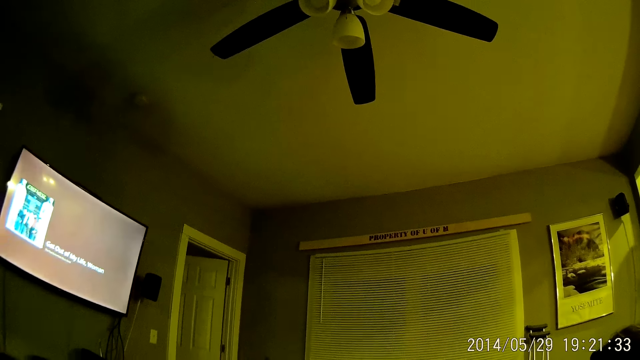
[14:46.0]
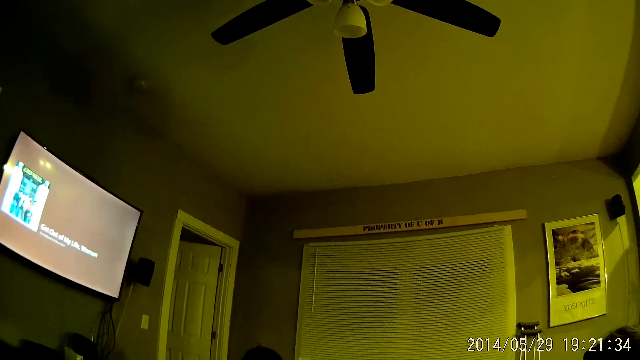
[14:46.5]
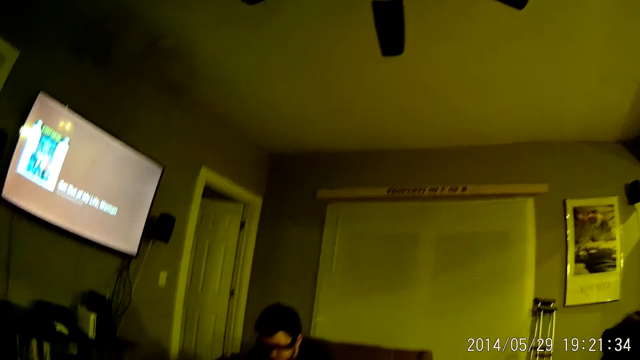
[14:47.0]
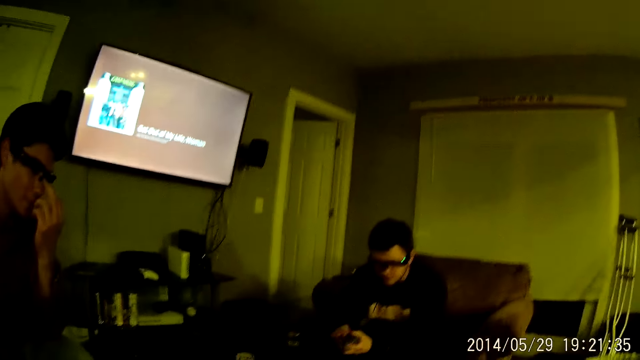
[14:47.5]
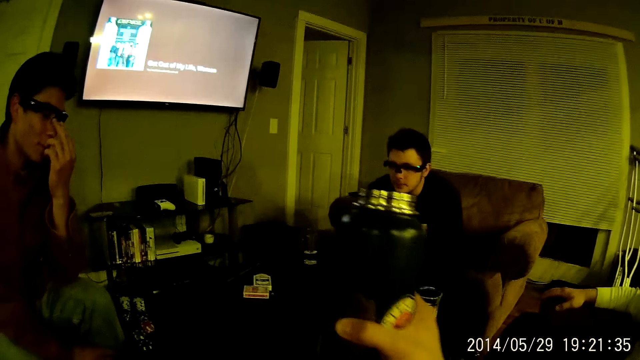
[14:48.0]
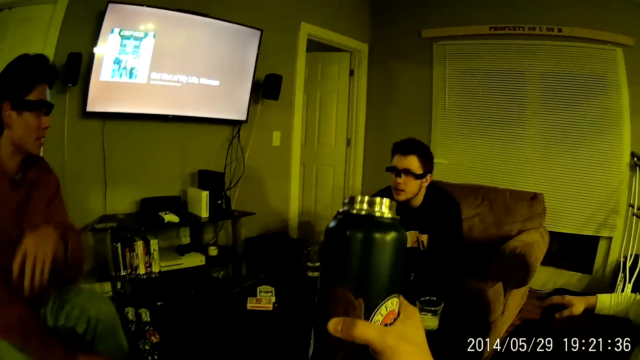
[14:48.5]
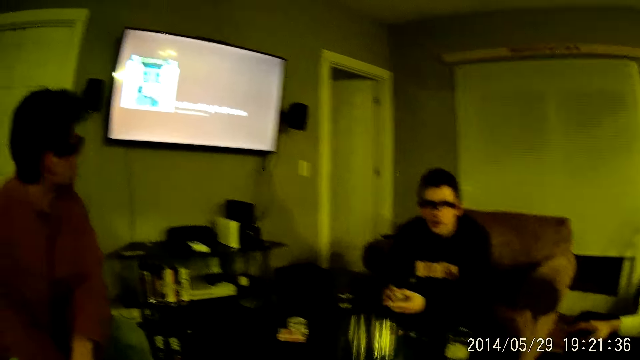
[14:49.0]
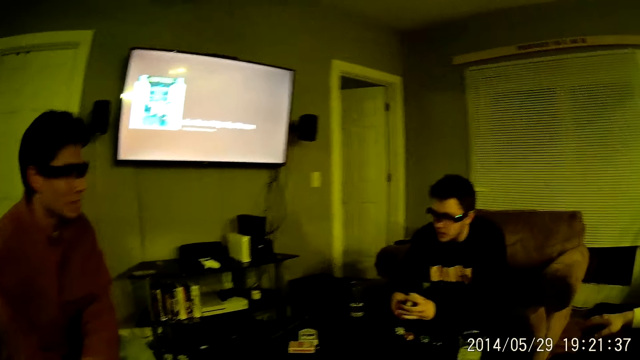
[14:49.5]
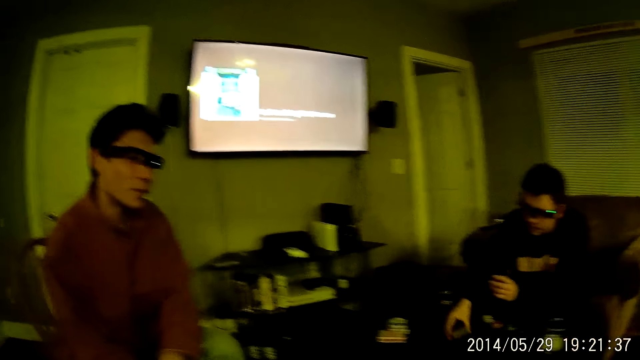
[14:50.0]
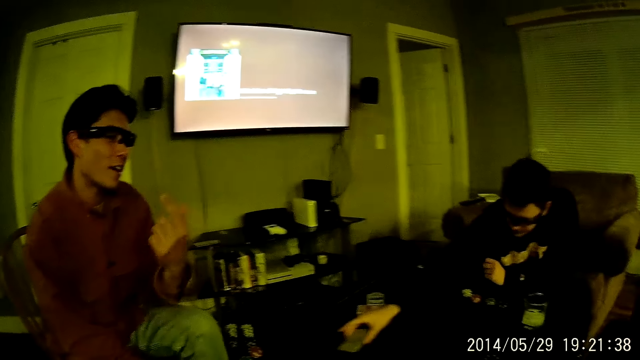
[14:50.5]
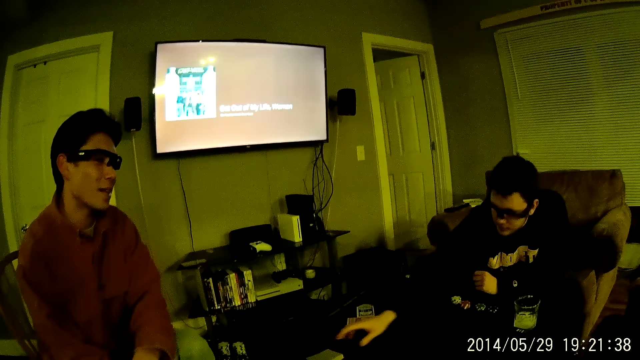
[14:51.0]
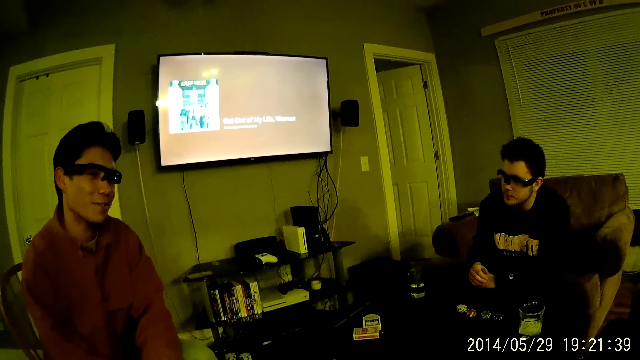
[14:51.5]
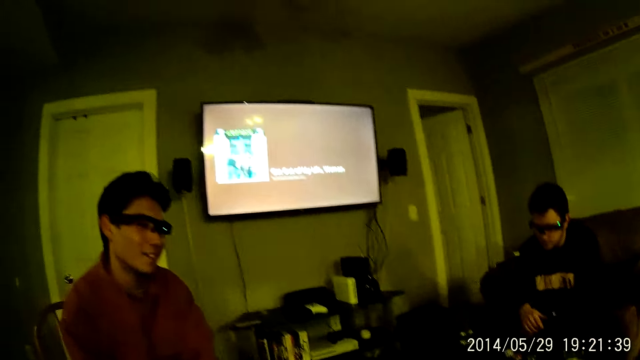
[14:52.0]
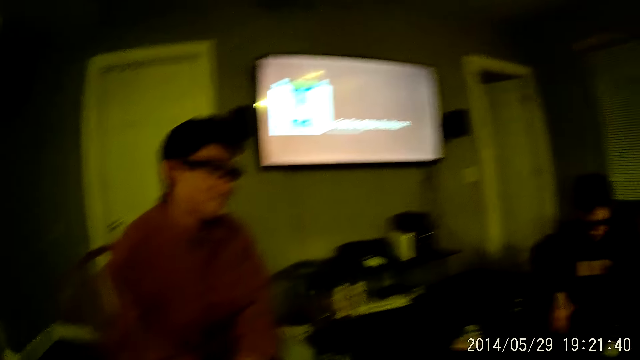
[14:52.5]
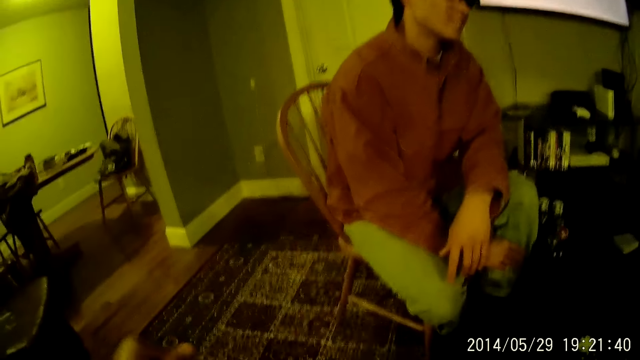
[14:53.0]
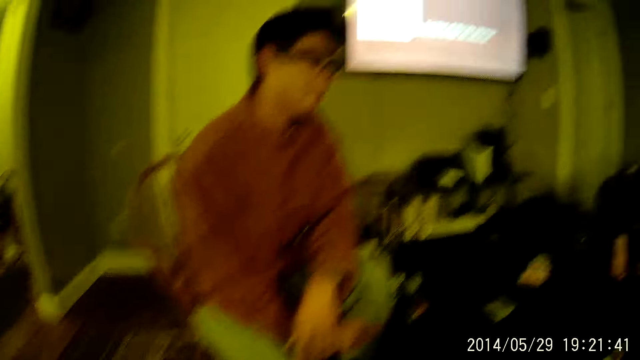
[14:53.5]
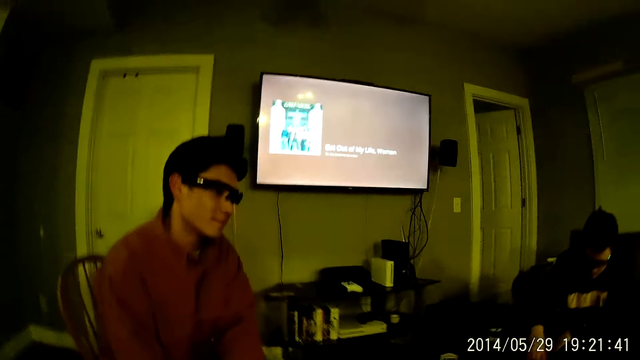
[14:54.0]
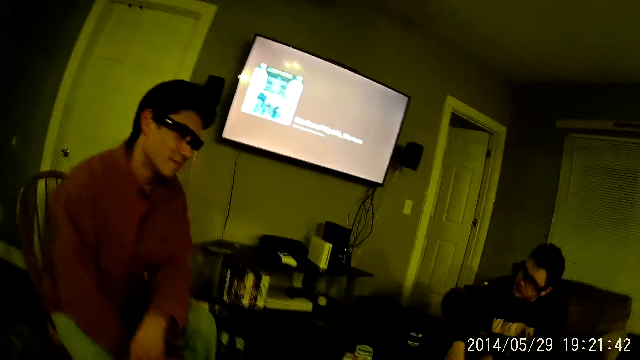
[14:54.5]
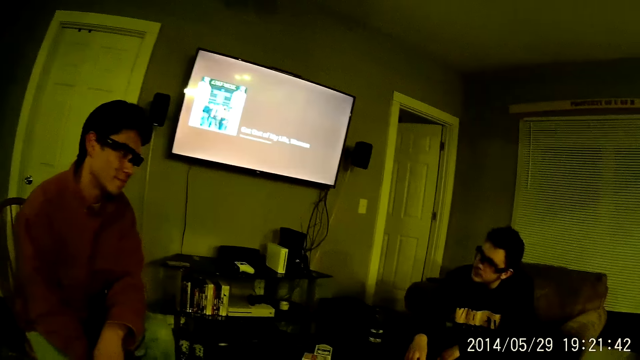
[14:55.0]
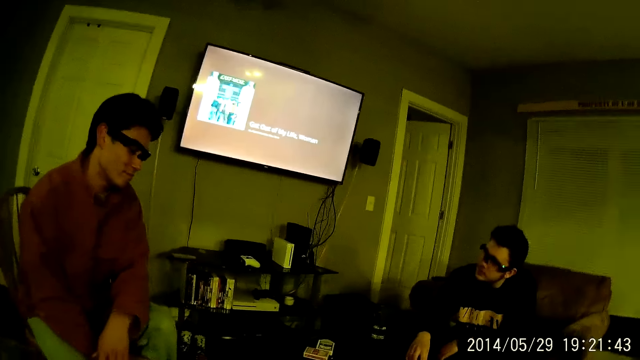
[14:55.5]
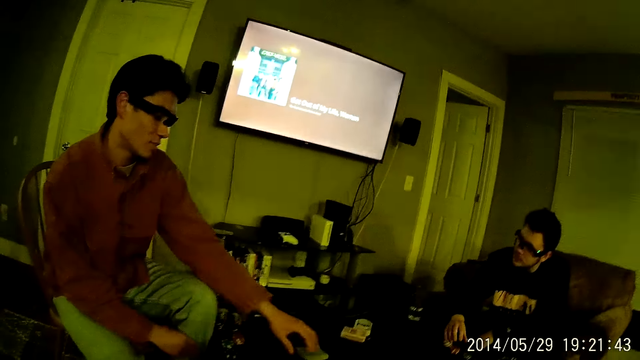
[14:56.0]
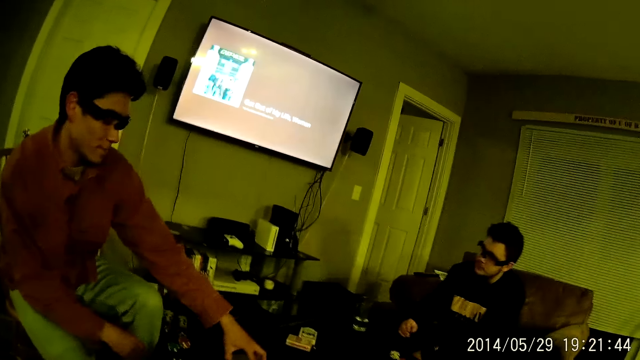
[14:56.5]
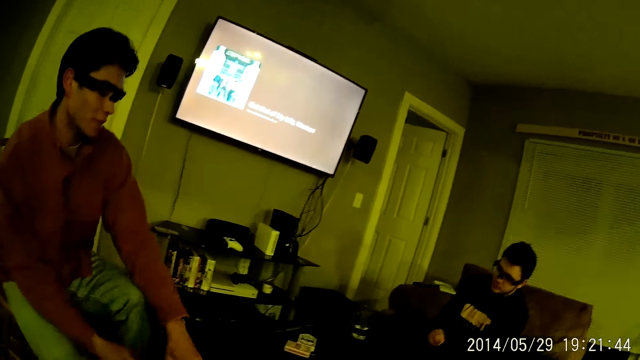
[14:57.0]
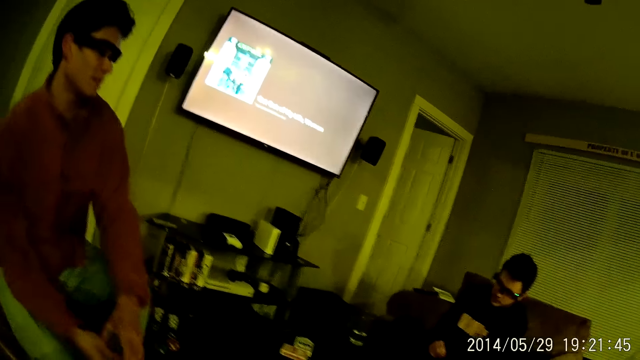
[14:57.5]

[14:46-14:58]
A man lowers his hand. The camera wearer lifts a bottle. He lowers the bottle in his right hand. Another man puts a token on the table. A third man drops cards on the table with his right hand. The first man talks to the camera wearer and moves his hand. He moves his hand again. The camera wearer looks around. A fourth man picks the cards from the table with his hands. The first man moves his hand.

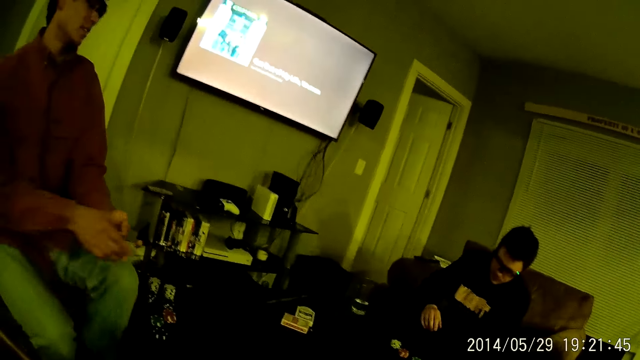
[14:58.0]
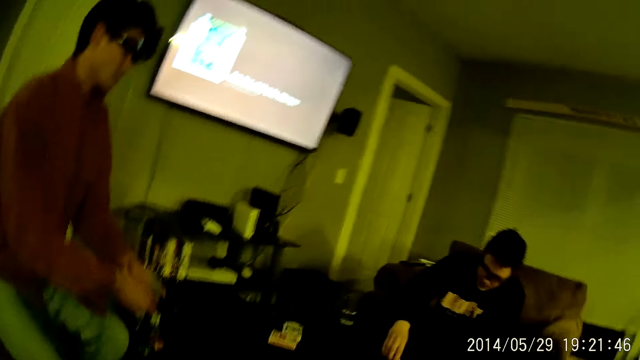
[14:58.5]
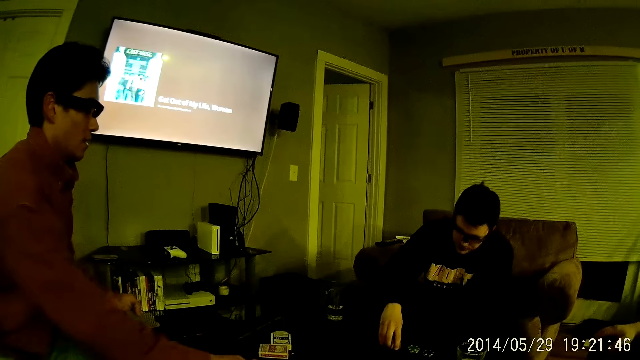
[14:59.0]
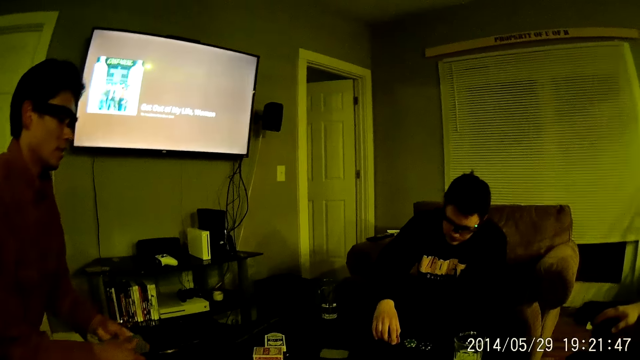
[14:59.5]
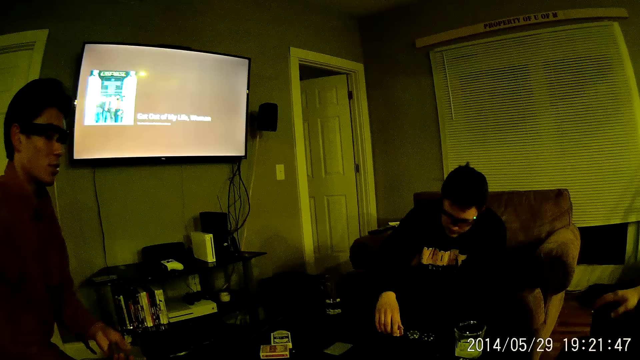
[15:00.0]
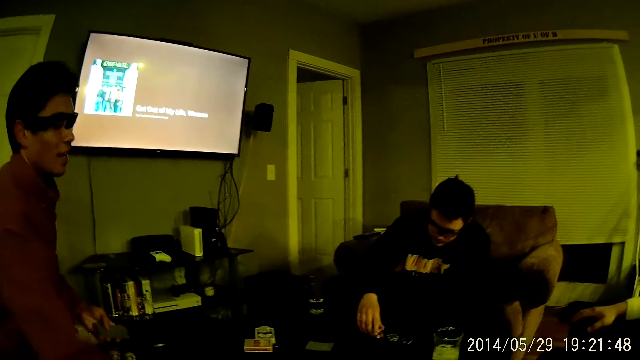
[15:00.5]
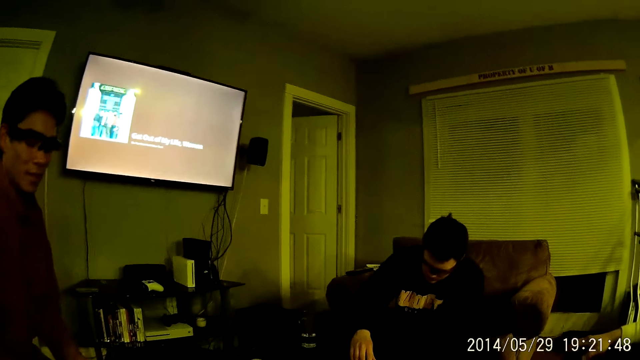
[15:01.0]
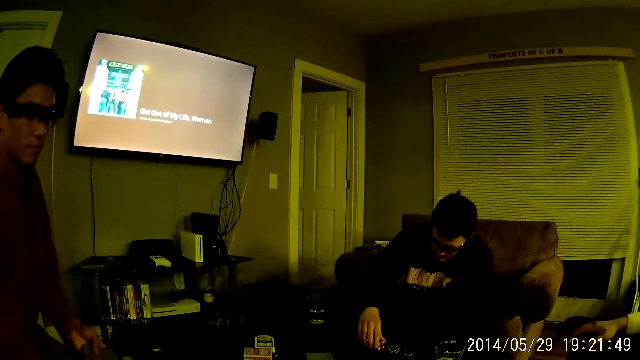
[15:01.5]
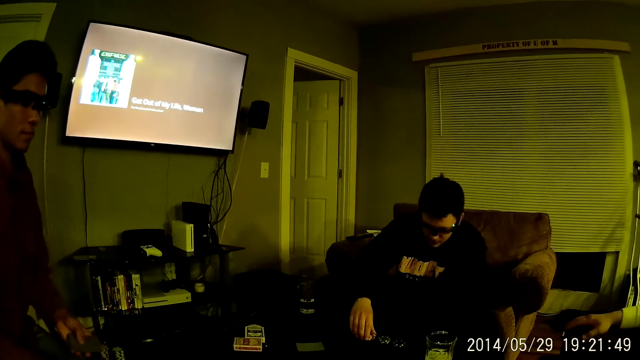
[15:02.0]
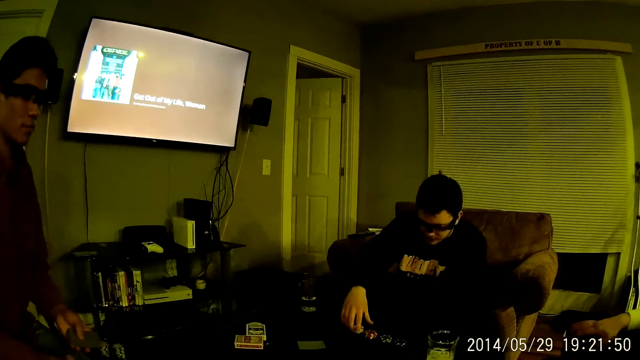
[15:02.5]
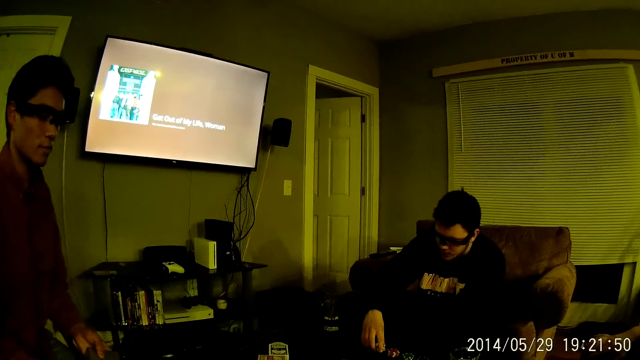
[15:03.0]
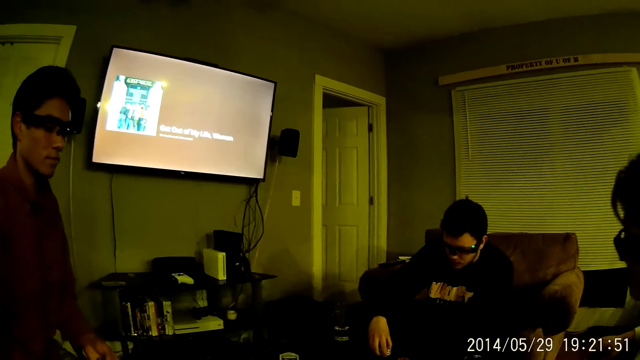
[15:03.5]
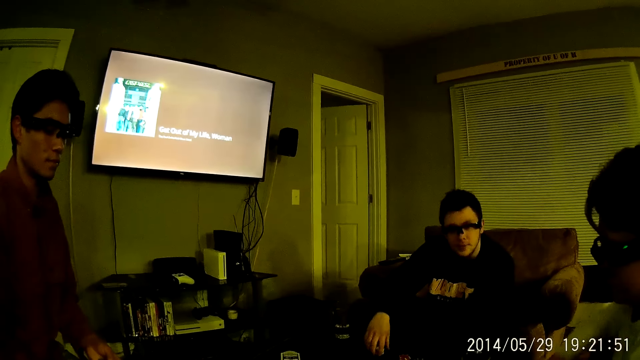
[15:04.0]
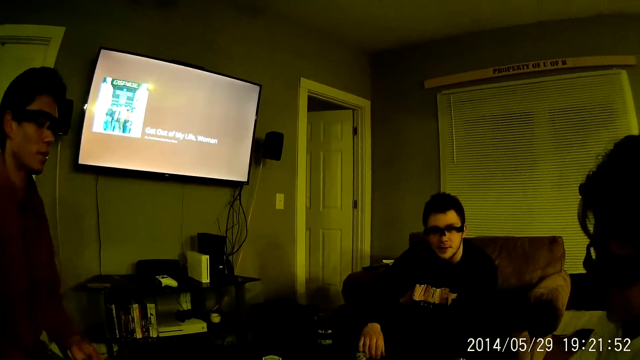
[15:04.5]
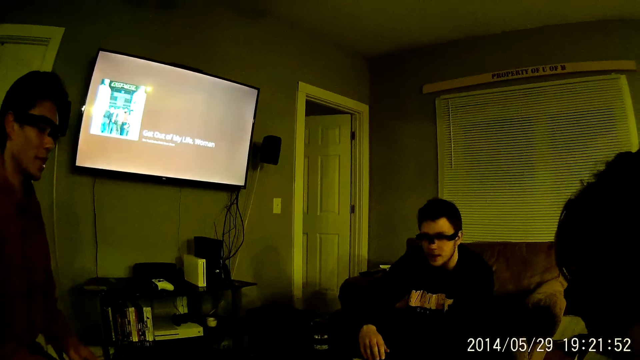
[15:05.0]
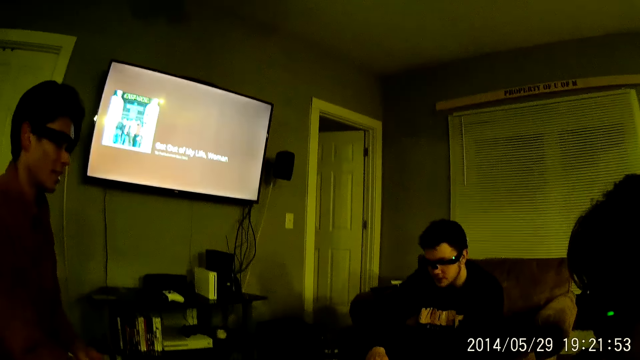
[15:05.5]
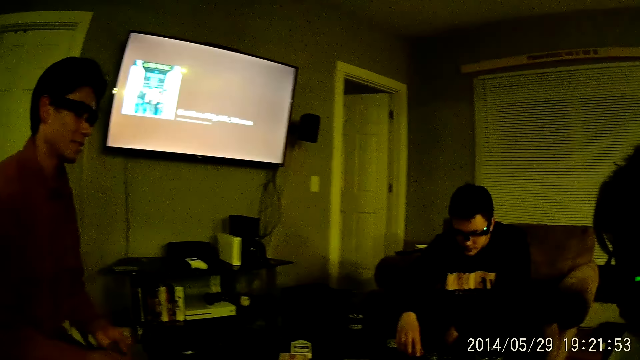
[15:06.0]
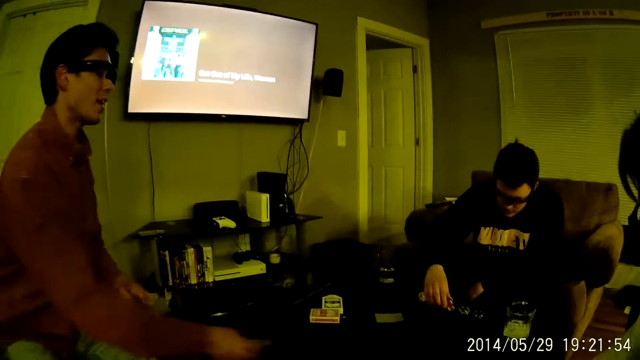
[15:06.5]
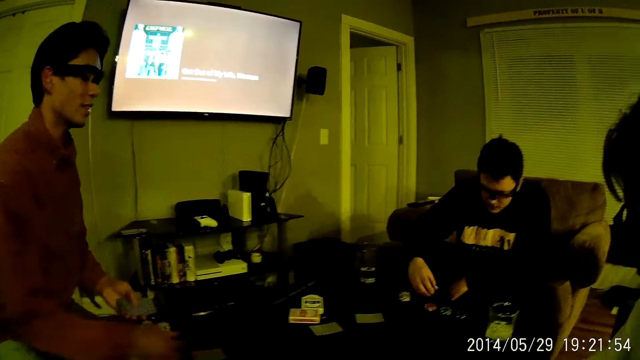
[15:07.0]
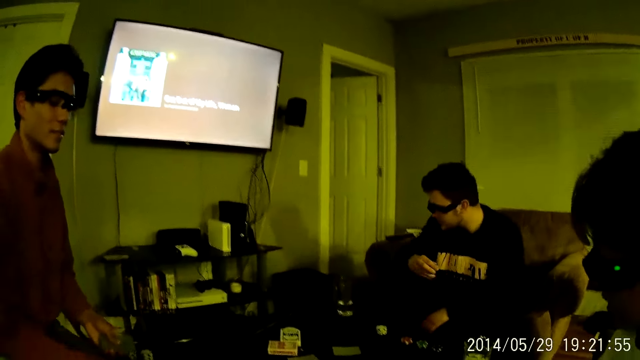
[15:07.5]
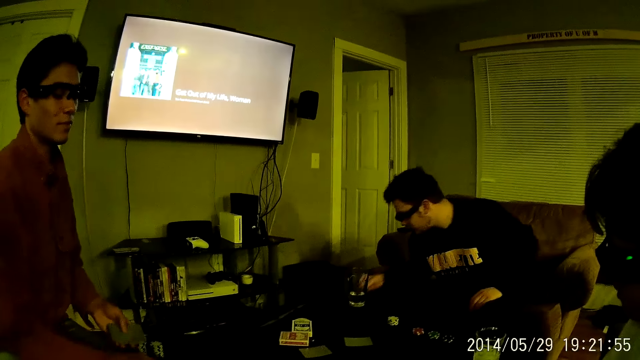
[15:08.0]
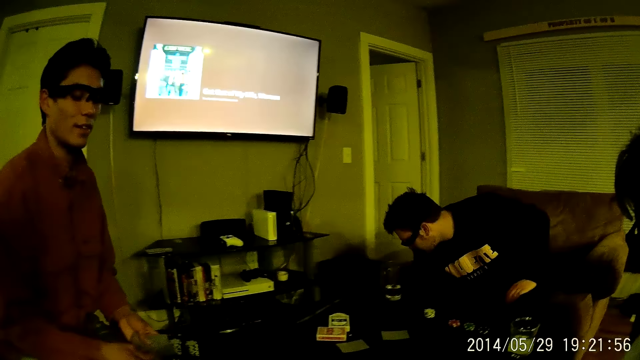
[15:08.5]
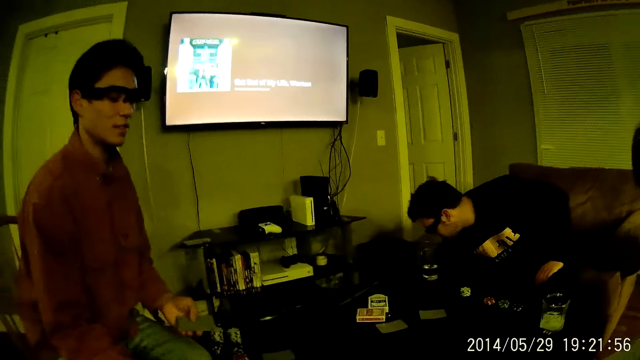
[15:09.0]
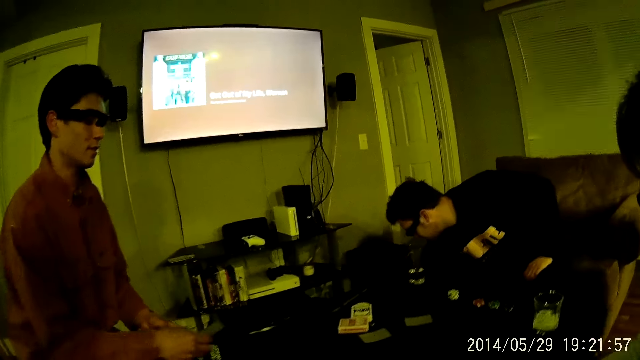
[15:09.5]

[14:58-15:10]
A man holds cards on the table with his right hand. Another man drops cards on the table with his right hand. A third man plays cards and talks to the camera wearer. He talks to the camera wearer again.
